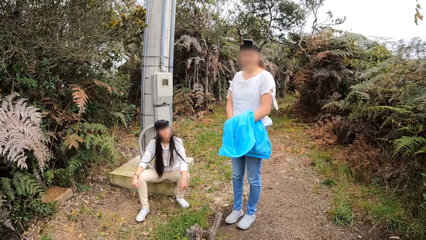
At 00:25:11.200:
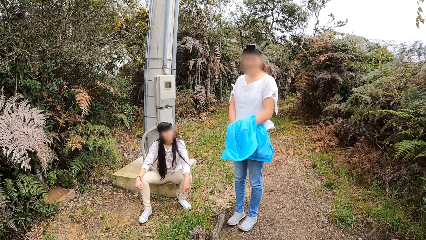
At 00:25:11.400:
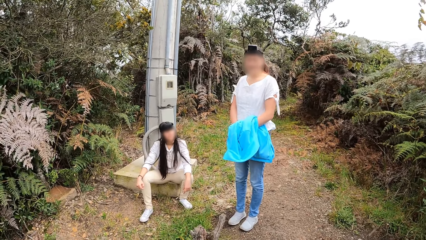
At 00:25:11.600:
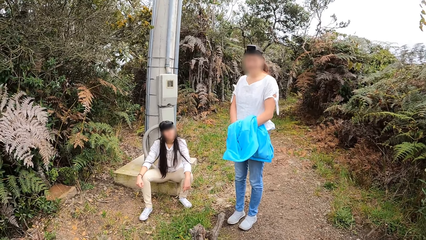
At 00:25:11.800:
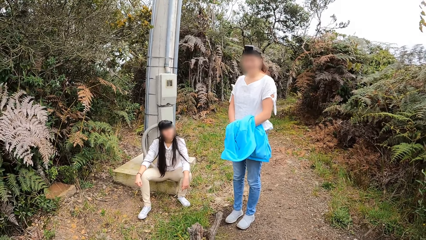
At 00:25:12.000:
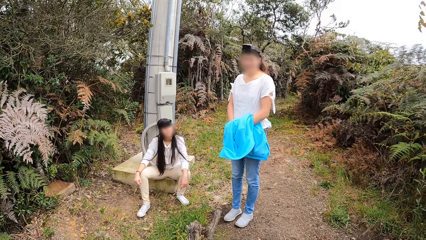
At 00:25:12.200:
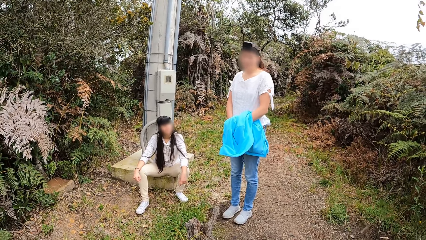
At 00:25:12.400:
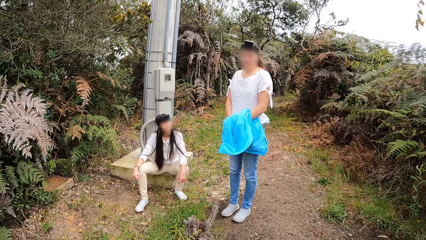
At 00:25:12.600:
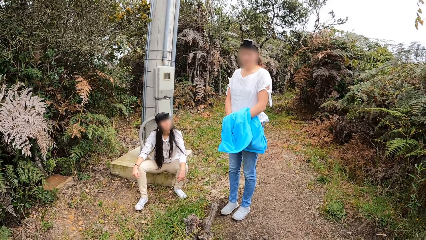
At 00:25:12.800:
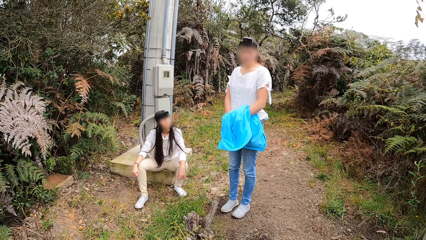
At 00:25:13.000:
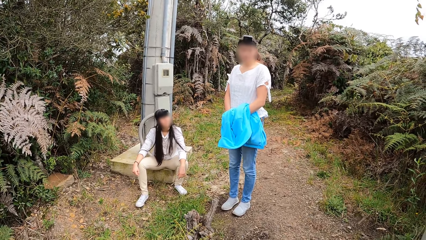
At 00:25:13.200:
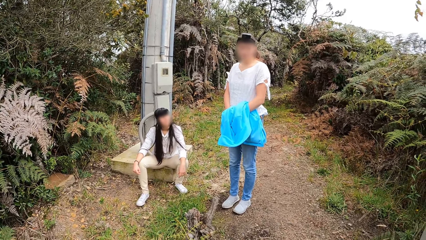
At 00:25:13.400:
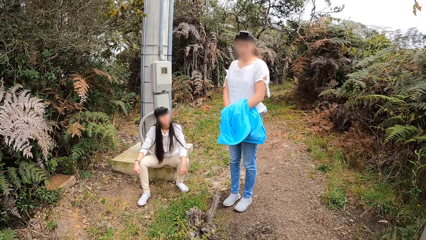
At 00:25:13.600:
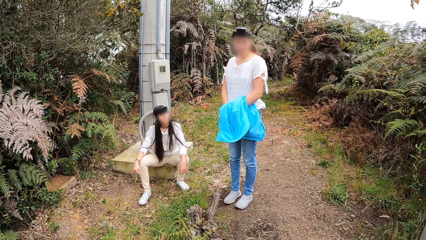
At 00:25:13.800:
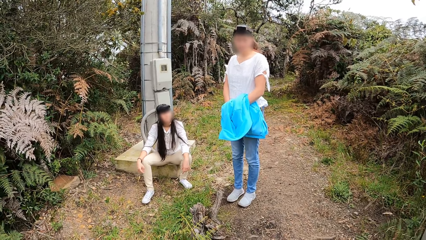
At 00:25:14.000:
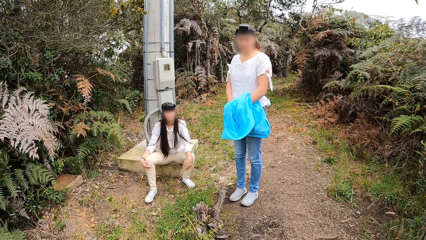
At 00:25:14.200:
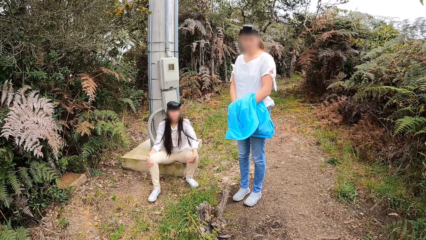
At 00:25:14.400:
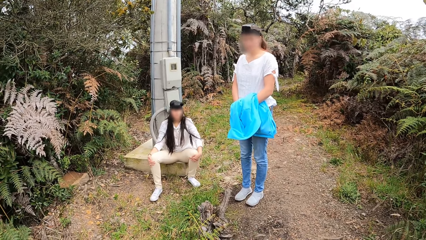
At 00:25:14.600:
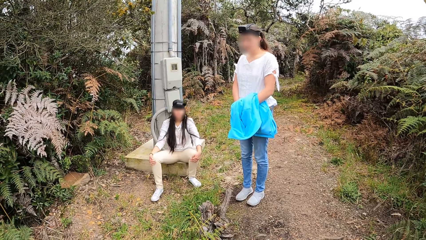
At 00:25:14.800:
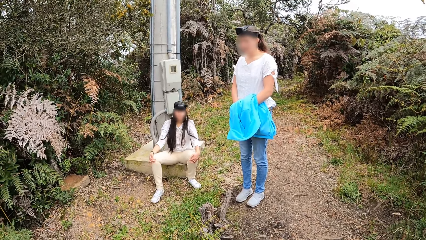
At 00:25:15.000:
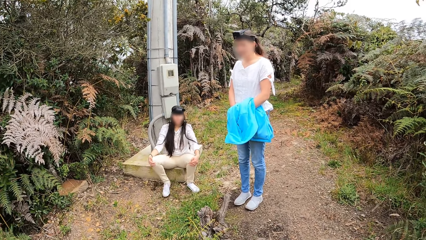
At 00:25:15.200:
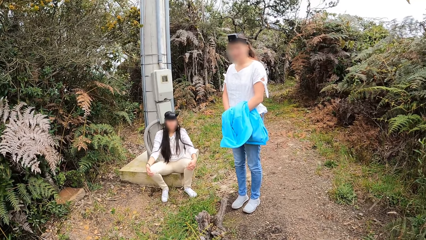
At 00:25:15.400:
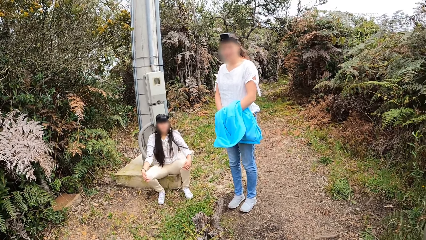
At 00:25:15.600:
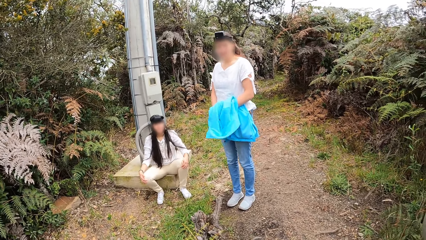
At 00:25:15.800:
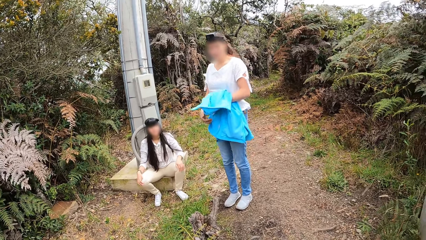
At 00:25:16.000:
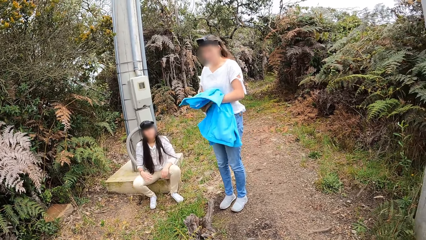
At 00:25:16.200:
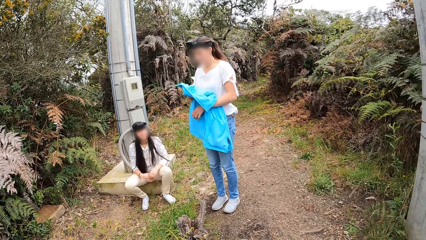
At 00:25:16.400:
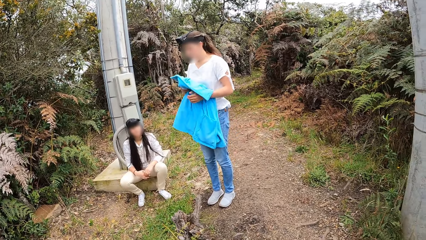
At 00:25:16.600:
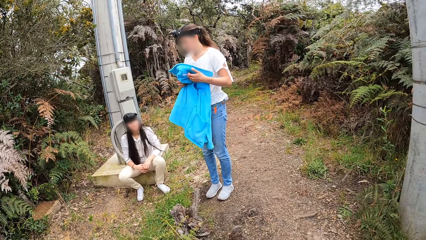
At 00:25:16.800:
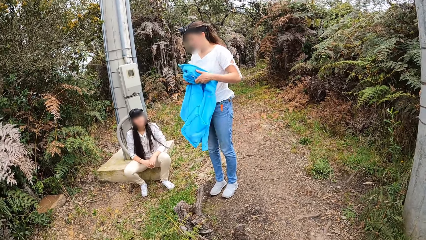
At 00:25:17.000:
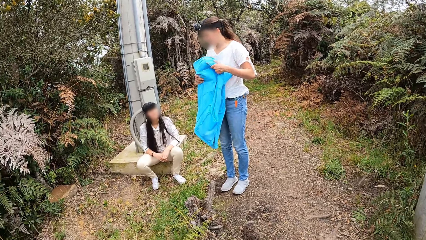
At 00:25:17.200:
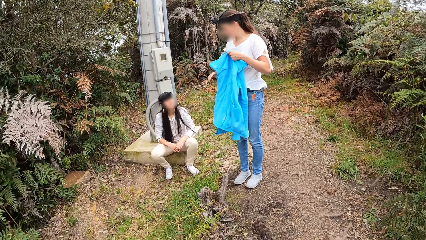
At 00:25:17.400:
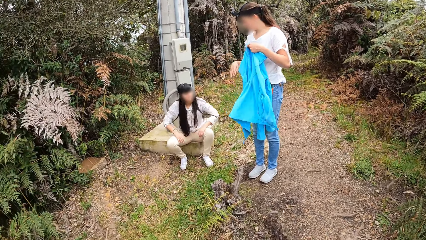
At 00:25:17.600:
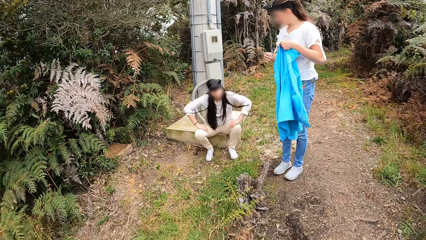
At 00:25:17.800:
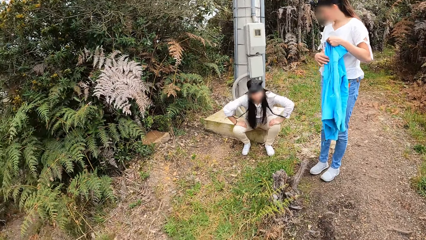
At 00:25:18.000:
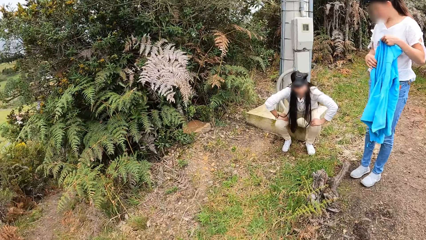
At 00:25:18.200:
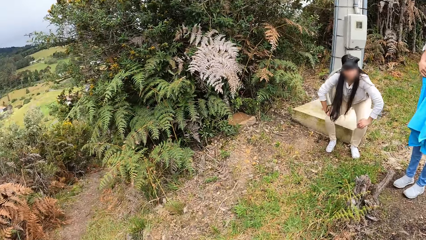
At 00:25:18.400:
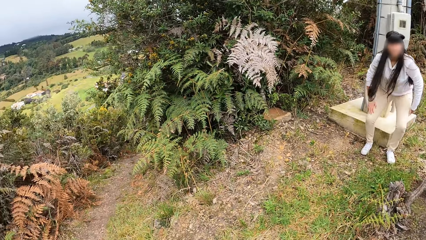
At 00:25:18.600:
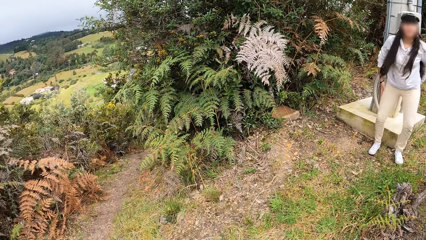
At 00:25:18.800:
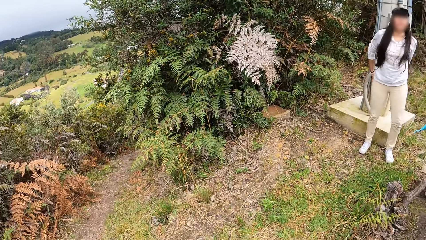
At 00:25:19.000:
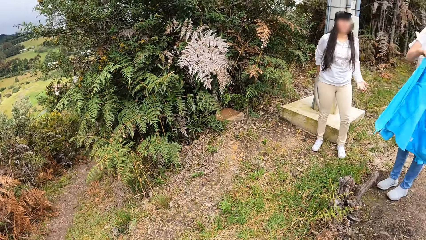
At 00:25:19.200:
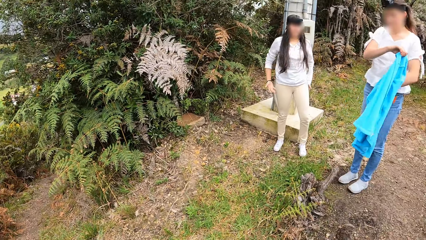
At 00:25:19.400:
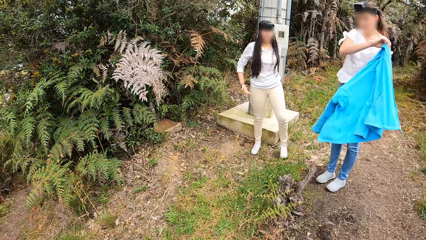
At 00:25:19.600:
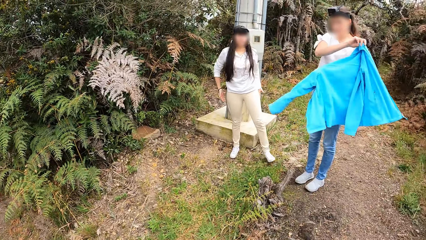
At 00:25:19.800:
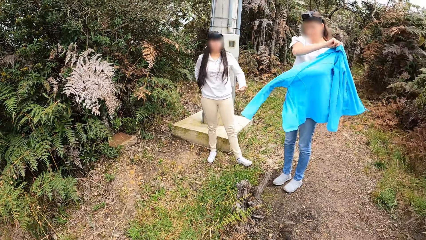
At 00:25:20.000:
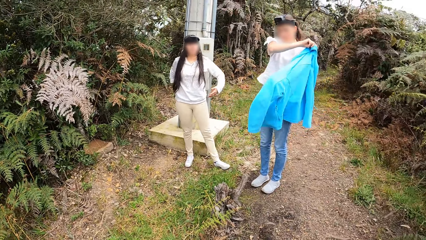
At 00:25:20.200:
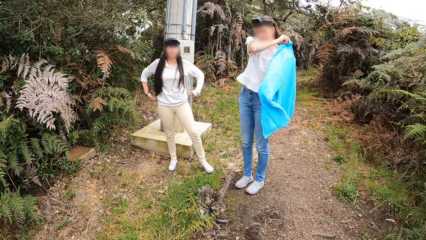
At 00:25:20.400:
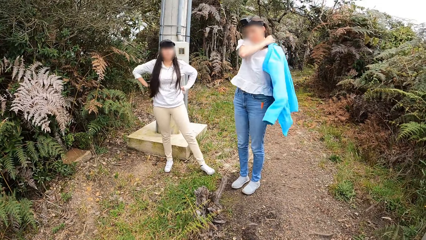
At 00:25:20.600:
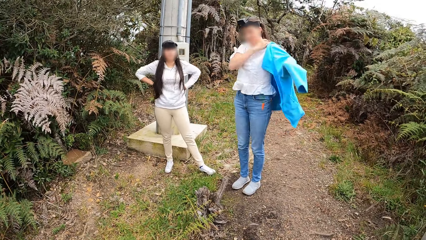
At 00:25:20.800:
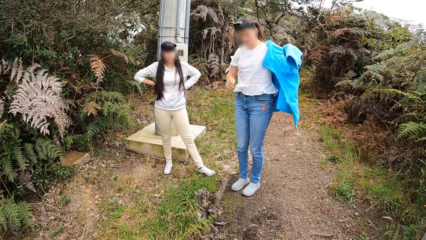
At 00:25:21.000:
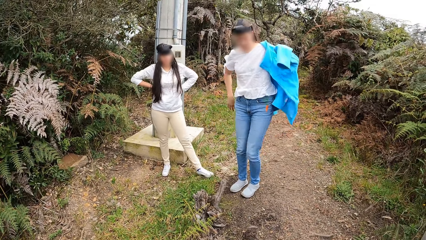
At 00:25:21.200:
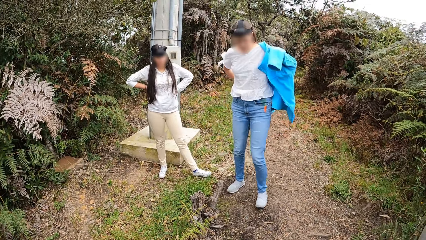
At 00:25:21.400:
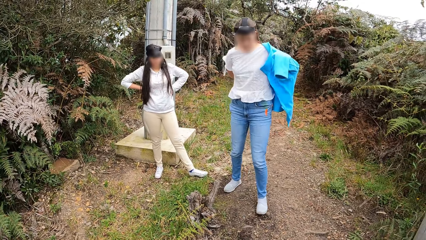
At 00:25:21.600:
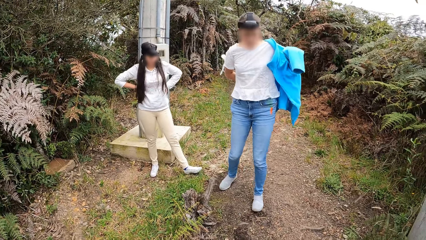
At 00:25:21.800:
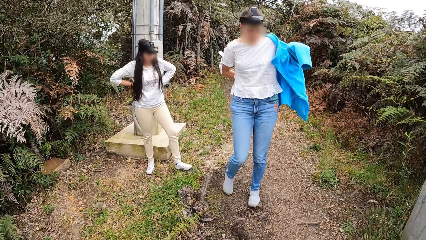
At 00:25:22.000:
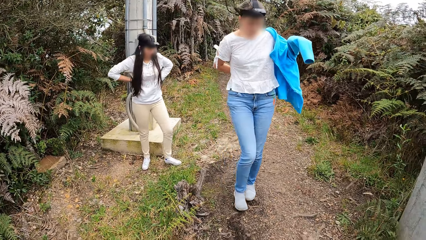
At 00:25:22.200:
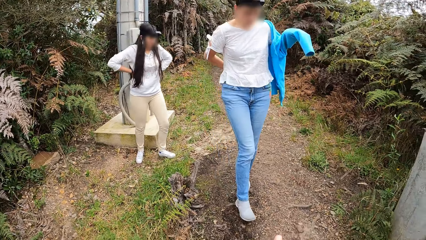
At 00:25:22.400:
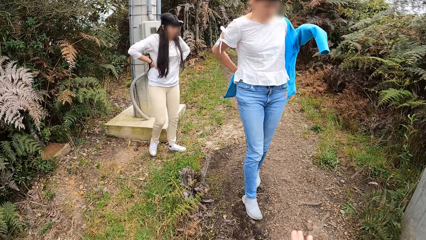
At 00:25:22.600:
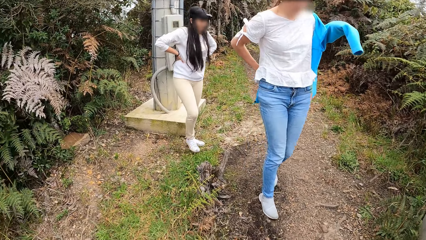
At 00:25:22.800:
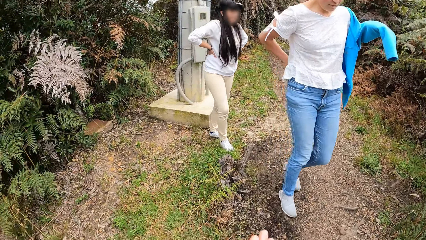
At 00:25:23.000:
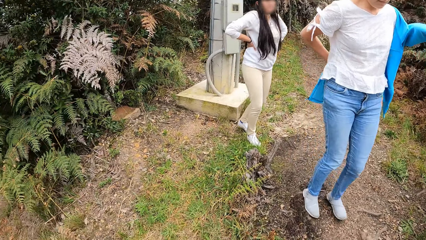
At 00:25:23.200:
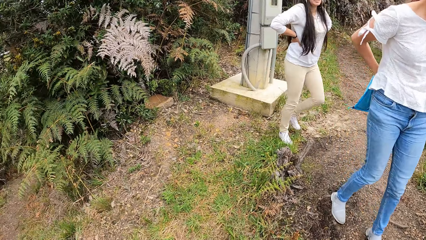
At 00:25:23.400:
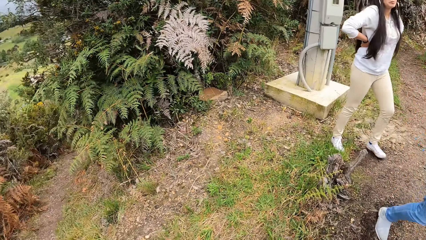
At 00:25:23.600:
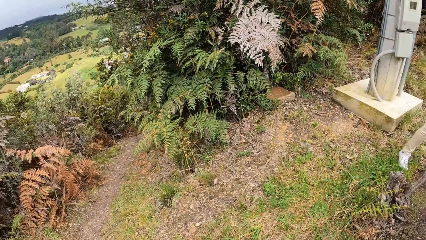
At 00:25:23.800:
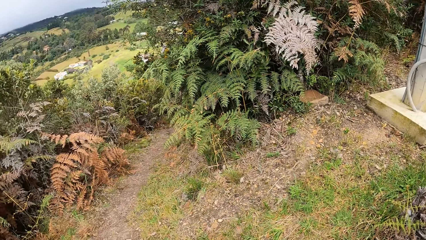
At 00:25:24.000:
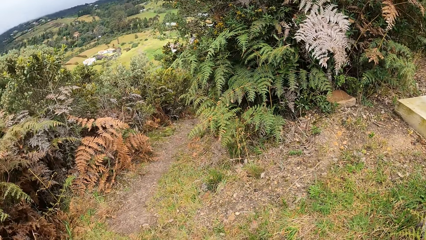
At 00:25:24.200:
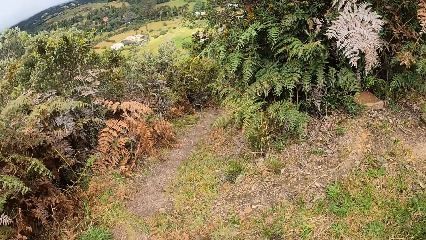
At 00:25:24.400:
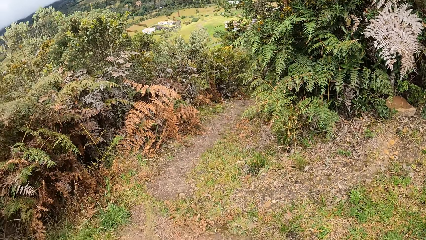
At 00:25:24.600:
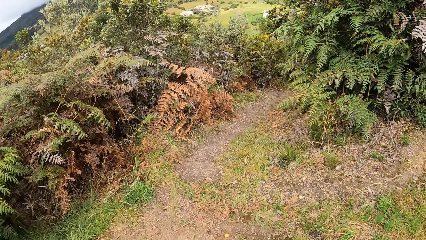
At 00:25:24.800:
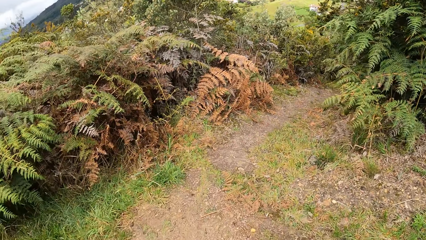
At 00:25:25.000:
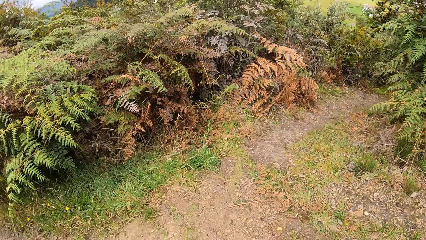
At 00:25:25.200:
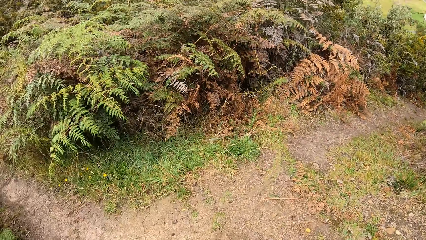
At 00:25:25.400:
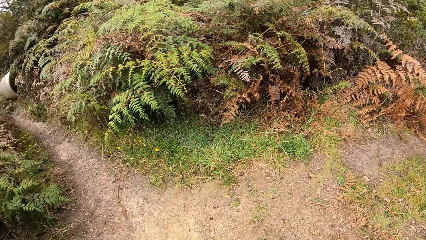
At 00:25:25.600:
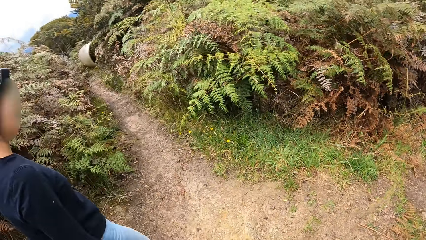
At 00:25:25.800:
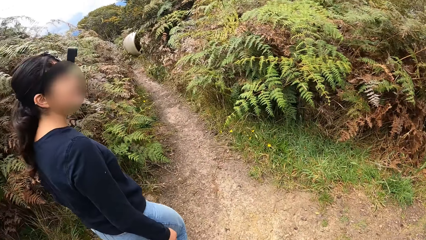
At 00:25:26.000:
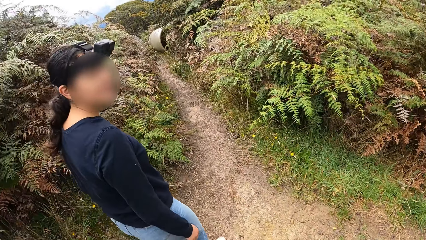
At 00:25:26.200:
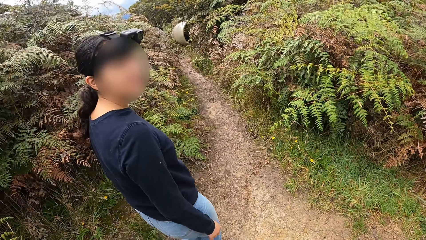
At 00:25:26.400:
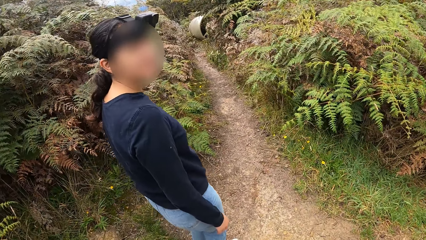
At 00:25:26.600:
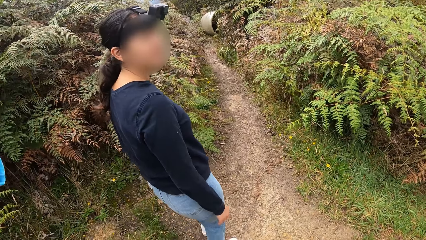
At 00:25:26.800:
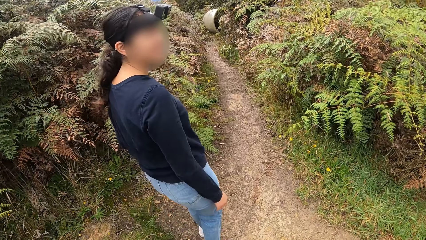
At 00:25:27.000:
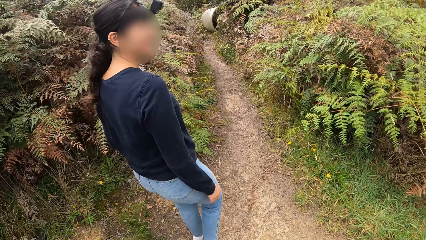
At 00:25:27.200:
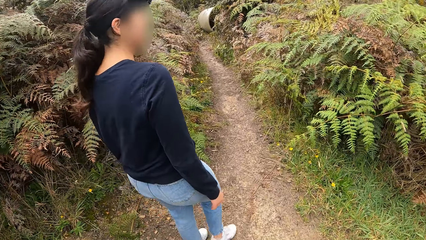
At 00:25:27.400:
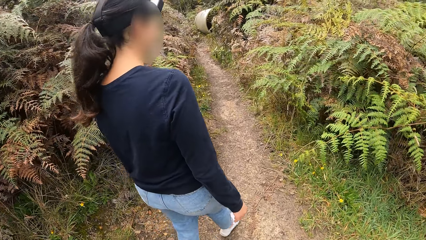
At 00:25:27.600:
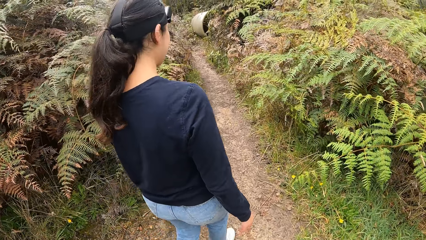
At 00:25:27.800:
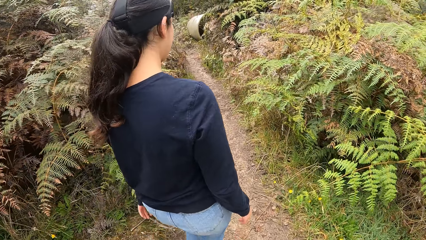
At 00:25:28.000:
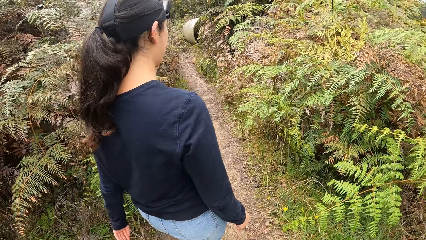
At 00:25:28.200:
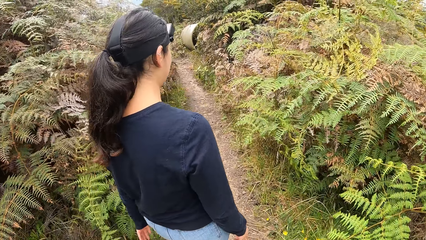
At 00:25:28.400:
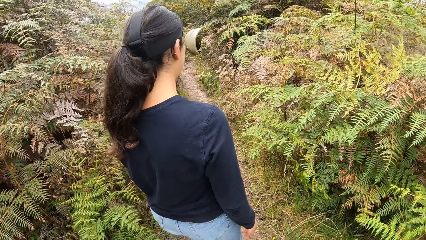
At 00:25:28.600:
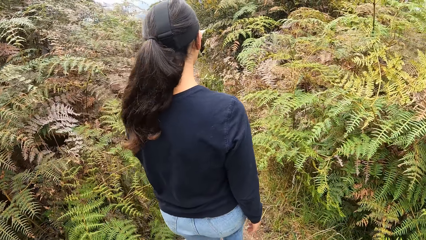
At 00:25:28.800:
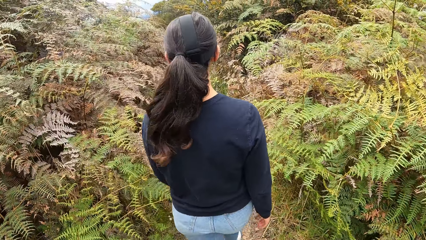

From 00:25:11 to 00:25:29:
A woman interacts with another woman. The other woman stands up. The other woman dusts her cloth with her hands. The other woman wipes her back. The first woman wears a jacket with her hands. The other woman holds her waist. The first woman walks in the field. The other woman walks in the field. The camera wearer turns round. They walk along the pathway with a third woman, the first woman and the other woman. The third woman walks in the field.
